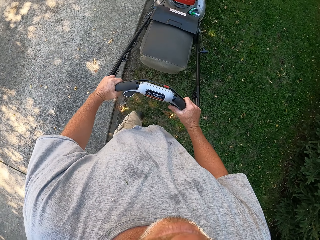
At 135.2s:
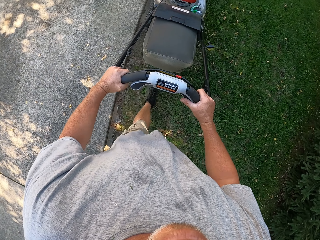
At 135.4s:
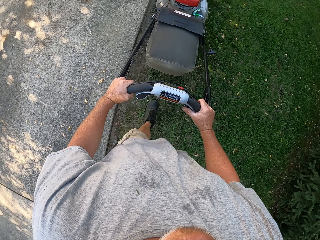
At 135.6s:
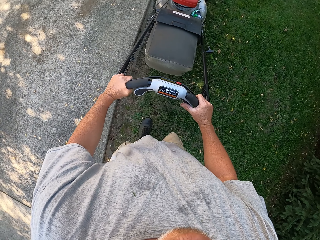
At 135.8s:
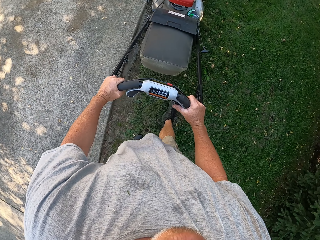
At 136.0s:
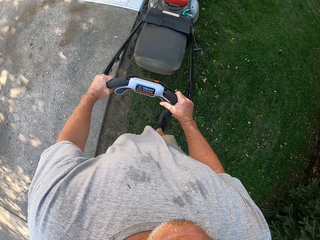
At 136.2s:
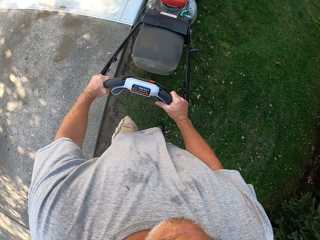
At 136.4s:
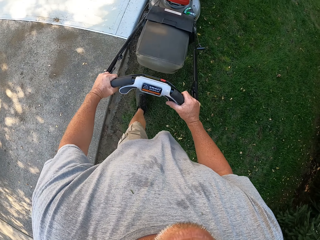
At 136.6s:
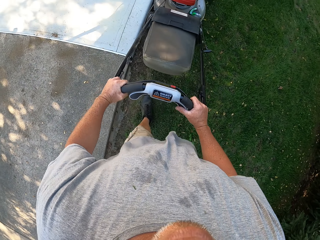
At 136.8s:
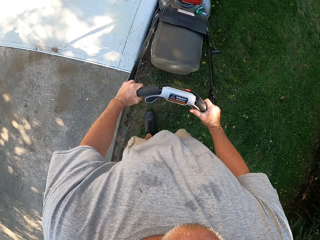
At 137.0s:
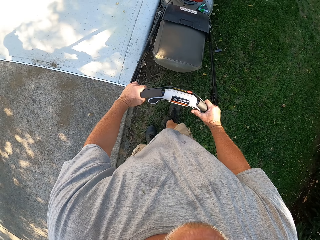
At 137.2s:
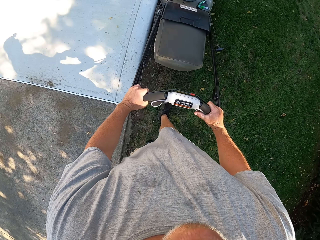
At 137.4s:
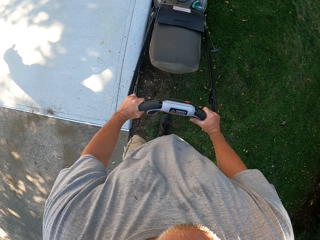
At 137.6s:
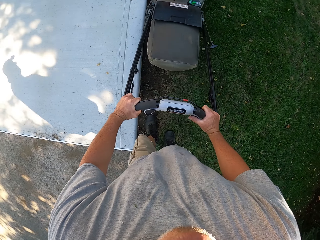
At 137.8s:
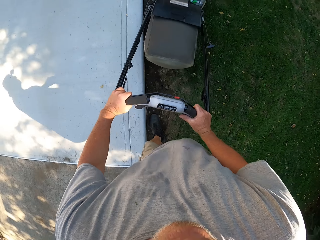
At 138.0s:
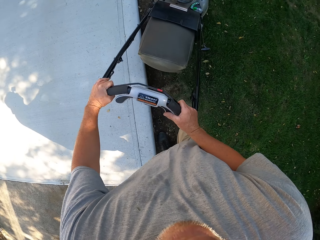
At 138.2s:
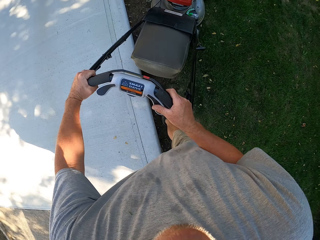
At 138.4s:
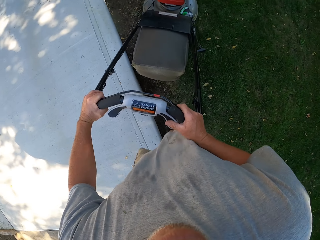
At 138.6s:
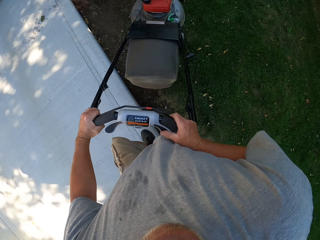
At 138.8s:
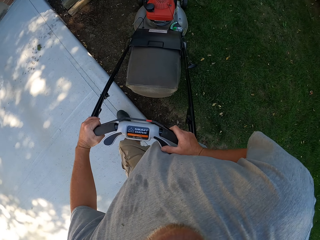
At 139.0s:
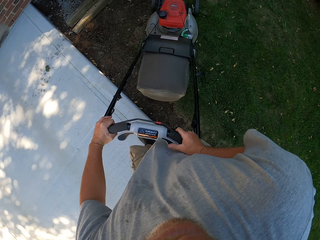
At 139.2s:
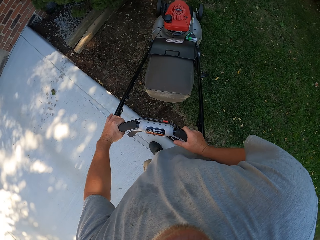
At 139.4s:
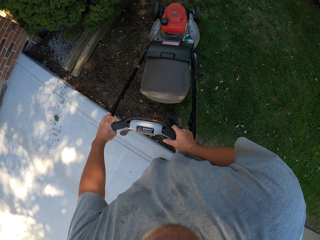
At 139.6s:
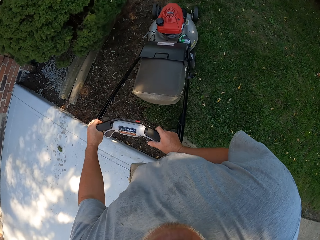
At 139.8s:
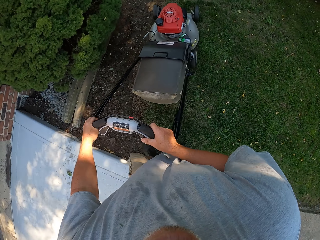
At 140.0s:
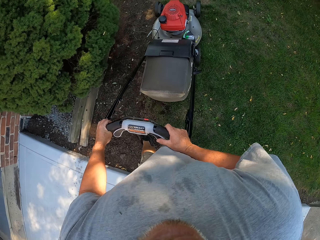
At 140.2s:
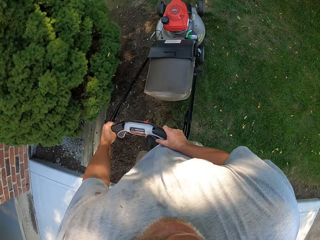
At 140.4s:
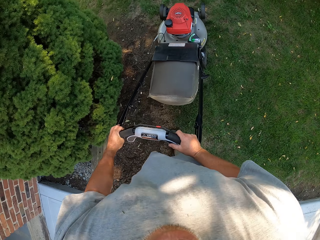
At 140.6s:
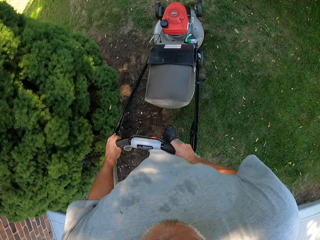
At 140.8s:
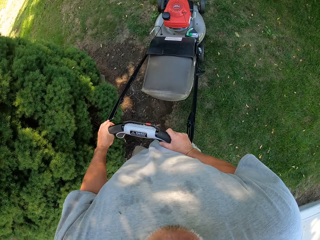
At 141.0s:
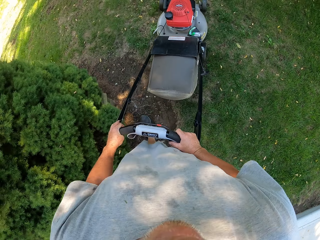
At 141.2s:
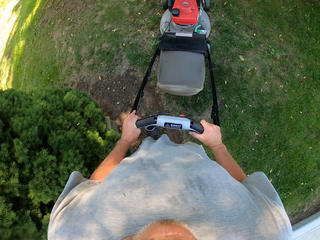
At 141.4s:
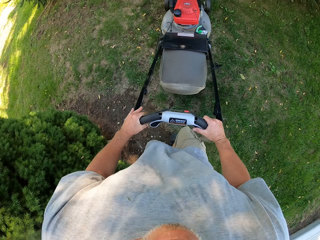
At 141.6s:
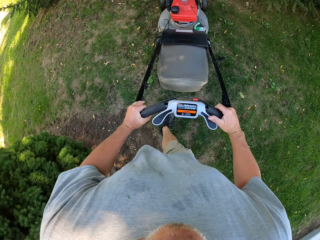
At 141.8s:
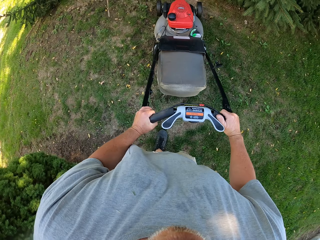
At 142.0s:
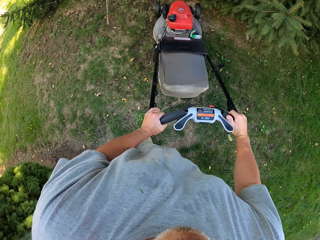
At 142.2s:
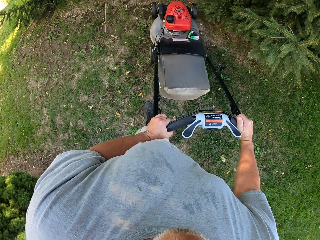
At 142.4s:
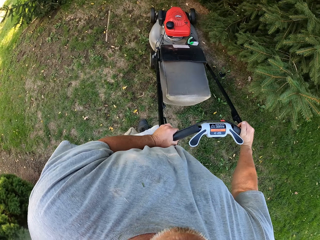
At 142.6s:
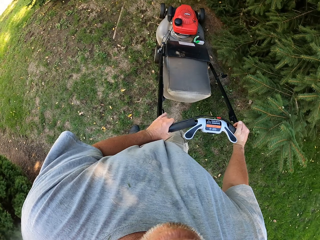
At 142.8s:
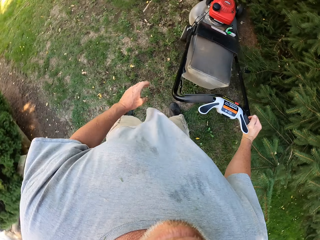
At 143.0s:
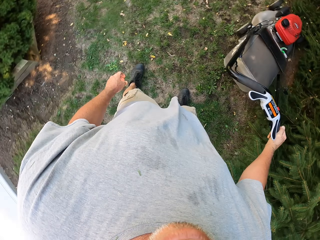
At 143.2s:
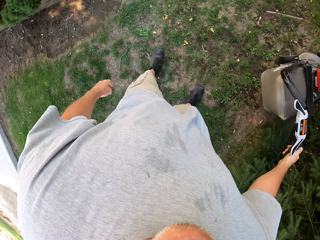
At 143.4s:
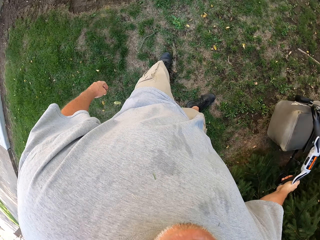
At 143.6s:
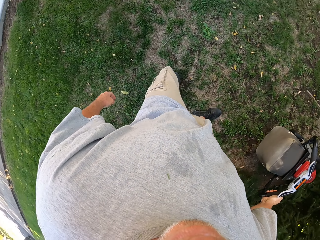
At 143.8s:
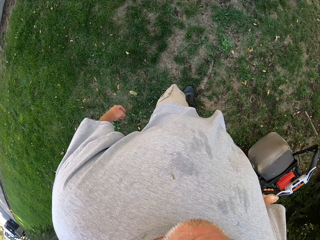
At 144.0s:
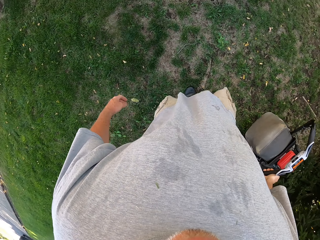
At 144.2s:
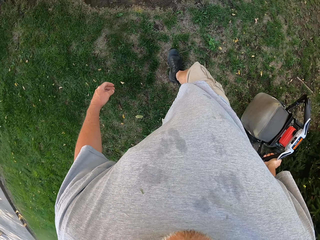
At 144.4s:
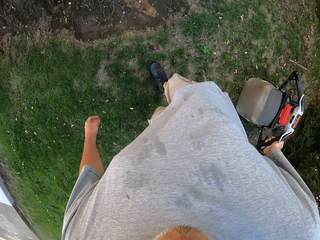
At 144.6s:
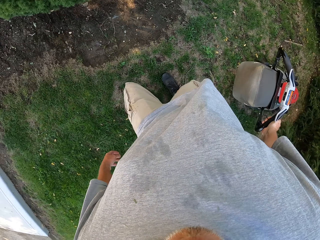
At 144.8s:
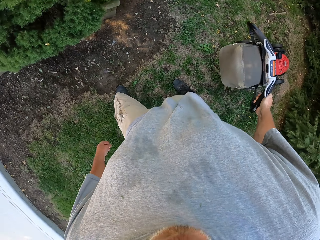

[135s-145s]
The camera wearer turns the lawn mower right. They push the lawn mower forward. They pull the lawn mower backwards.

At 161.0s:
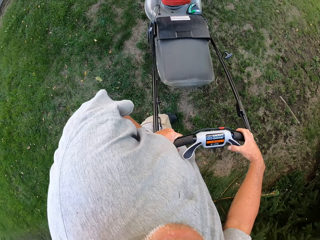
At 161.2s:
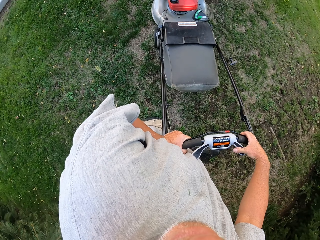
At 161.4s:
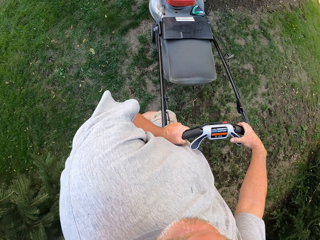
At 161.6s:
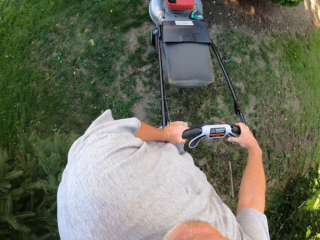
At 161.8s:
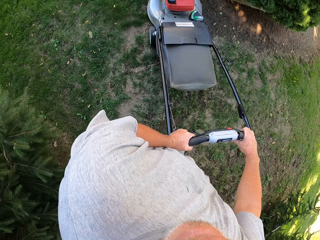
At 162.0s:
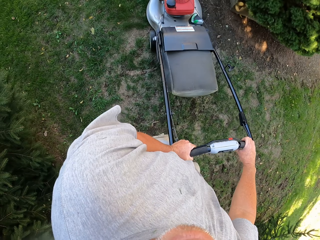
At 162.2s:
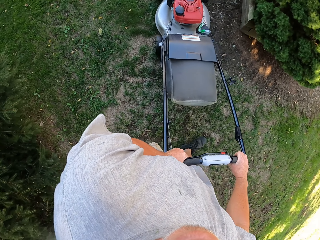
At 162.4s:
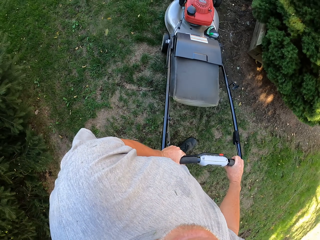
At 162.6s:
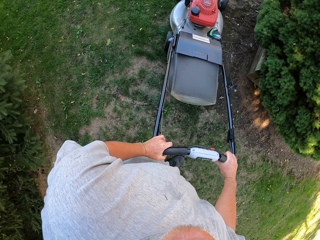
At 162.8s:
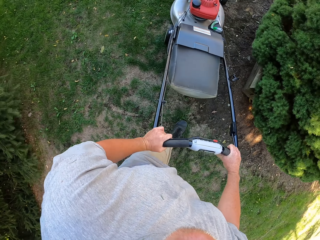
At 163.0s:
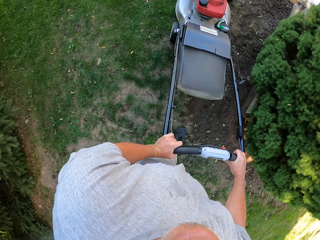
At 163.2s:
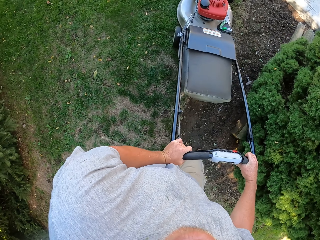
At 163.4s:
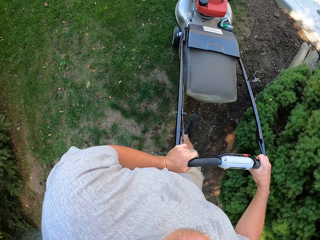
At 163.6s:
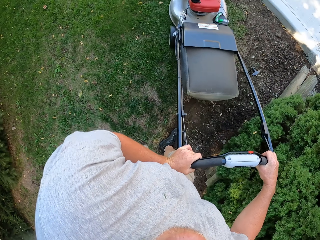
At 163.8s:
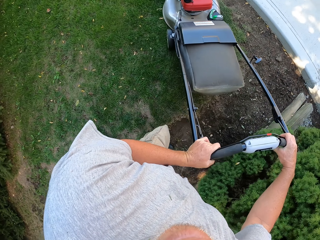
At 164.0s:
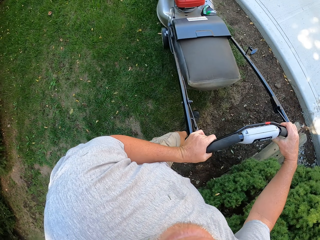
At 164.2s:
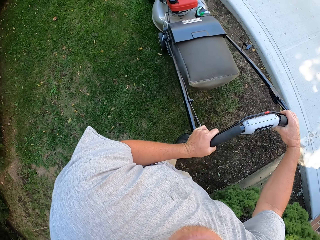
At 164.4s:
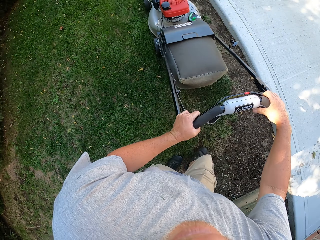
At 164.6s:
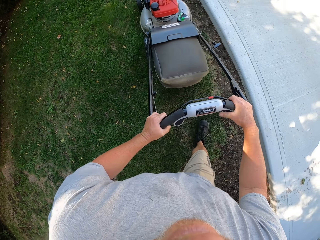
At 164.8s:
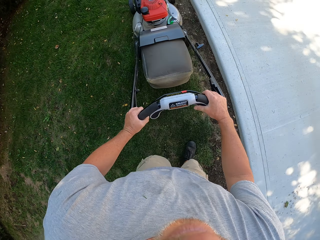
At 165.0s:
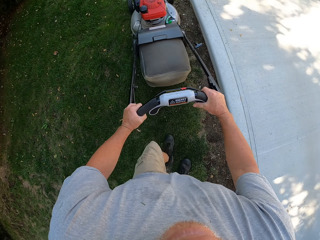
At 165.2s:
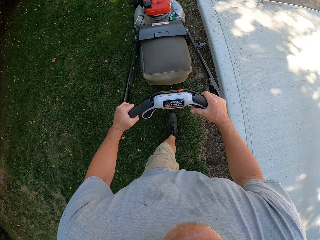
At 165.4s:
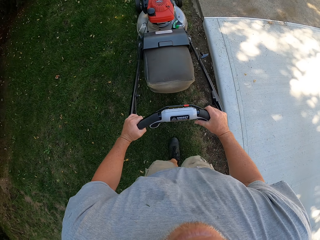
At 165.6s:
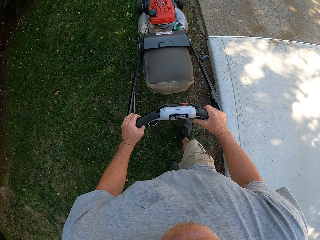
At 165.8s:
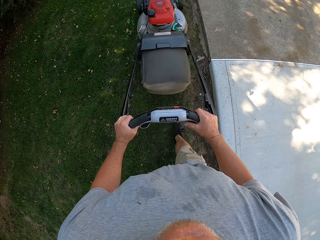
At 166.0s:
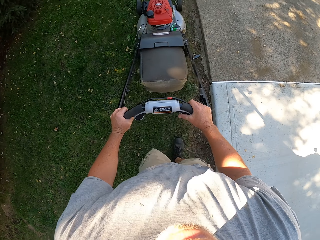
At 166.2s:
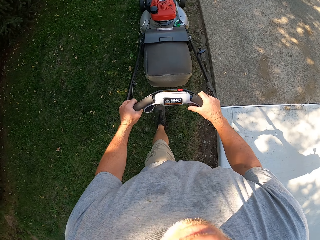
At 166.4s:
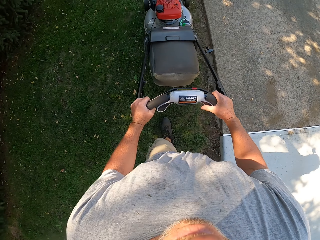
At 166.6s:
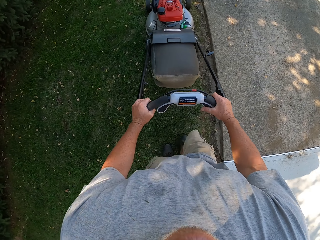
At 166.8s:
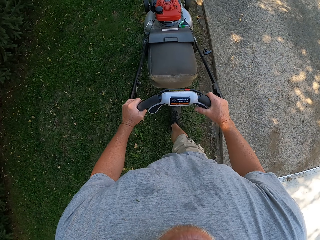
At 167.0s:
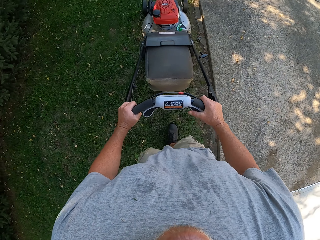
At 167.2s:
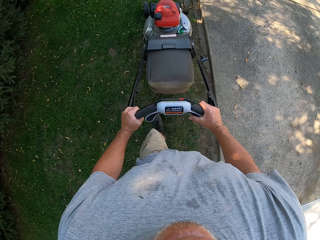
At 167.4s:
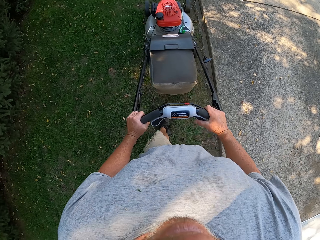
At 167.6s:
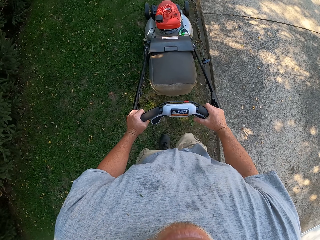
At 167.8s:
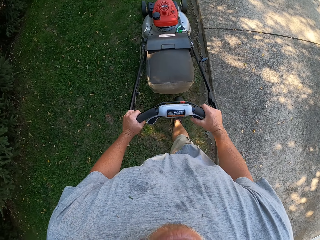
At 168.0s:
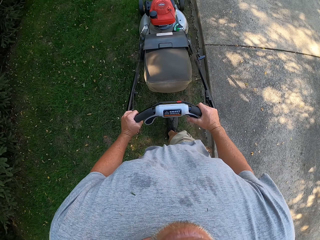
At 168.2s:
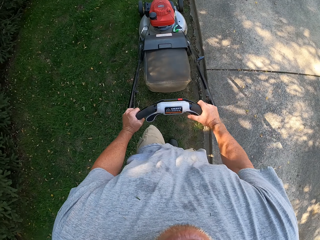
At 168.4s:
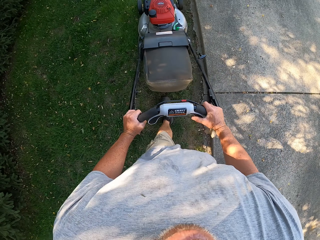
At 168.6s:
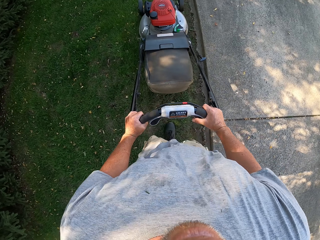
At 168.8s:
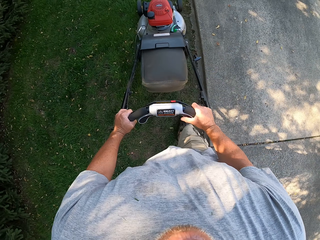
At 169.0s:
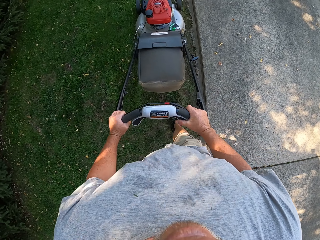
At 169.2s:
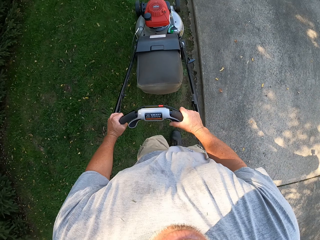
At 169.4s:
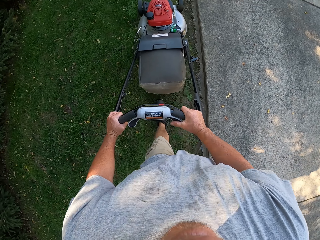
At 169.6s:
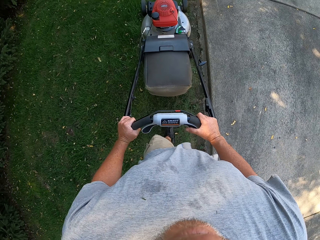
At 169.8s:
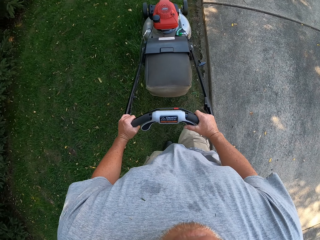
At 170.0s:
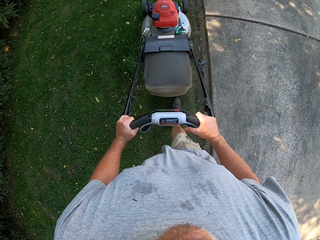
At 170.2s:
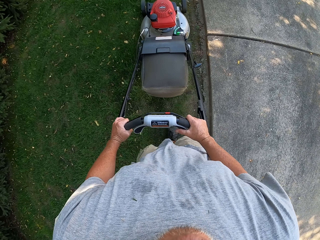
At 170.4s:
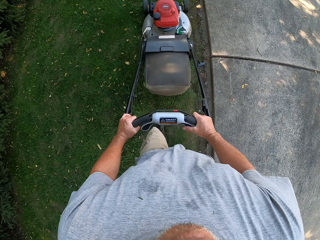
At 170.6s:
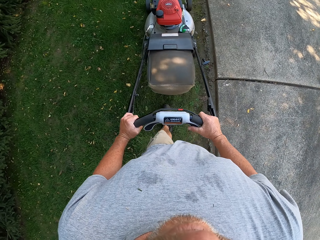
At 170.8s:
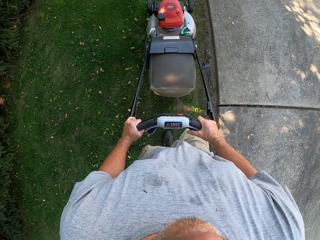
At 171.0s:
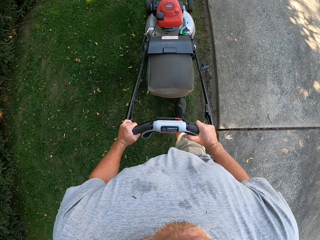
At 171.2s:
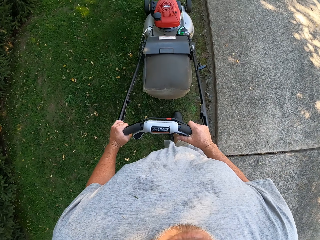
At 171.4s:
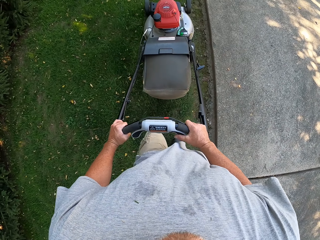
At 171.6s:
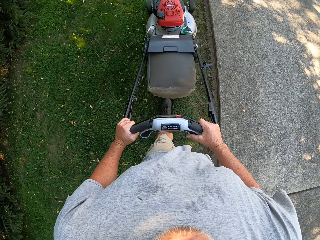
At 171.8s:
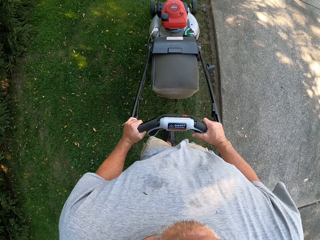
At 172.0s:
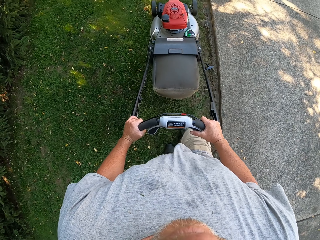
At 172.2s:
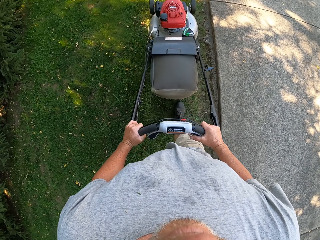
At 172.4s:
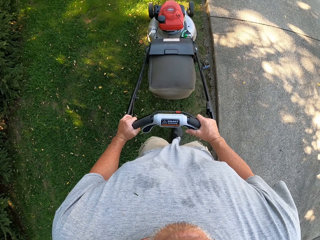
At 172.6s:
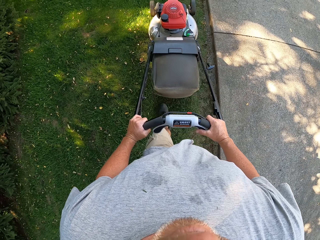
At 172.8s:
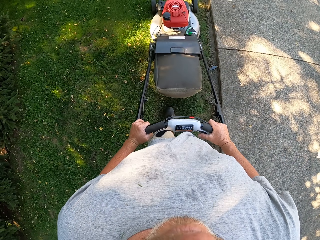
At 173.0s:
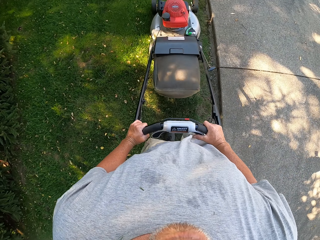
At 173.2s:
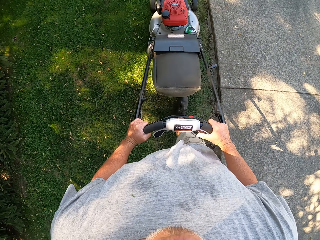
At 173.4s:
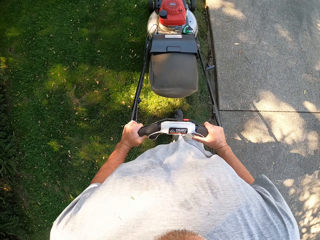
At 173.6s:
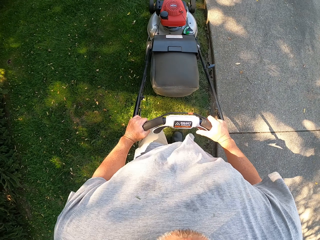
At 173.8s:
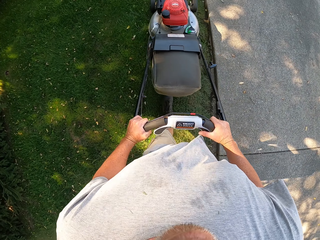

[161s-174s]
The camera wearer cuts the grass. They push the lawn mower forward. They turn the lawn mower left. They push the lawn mower forward.
